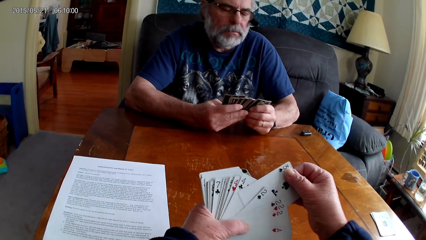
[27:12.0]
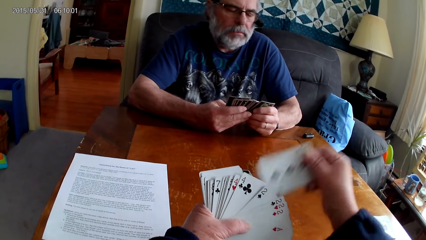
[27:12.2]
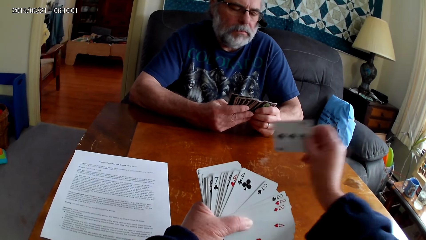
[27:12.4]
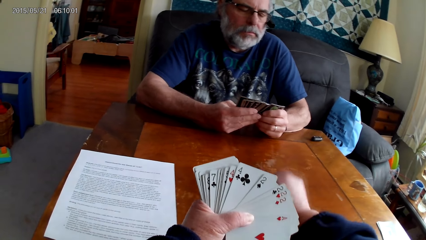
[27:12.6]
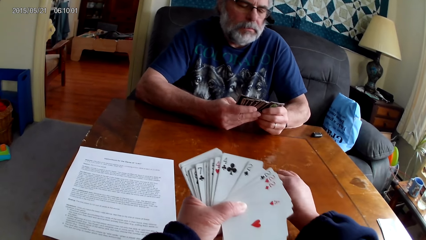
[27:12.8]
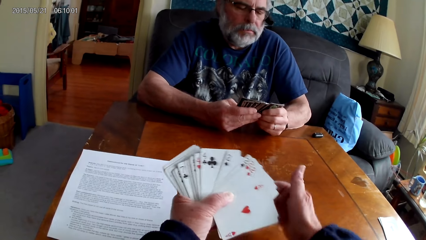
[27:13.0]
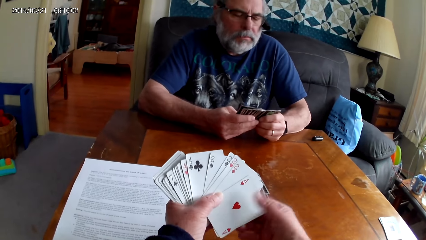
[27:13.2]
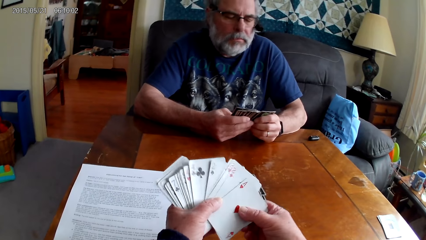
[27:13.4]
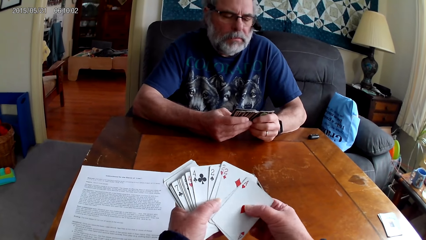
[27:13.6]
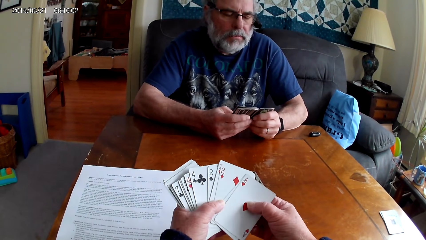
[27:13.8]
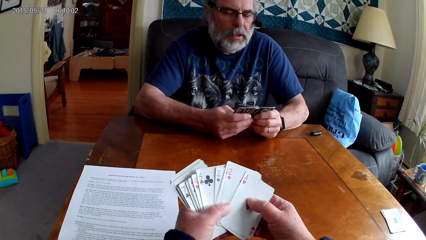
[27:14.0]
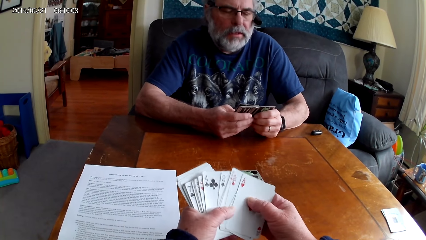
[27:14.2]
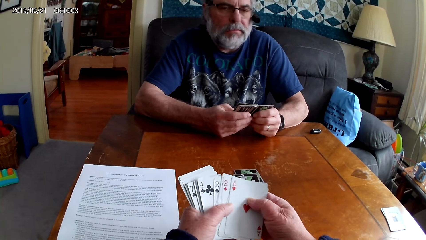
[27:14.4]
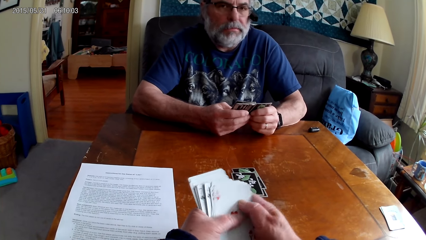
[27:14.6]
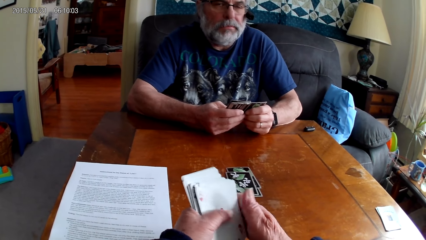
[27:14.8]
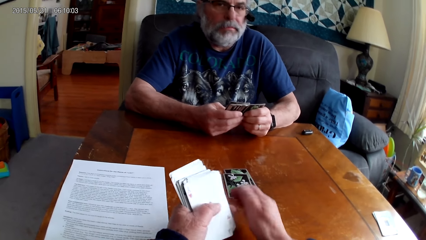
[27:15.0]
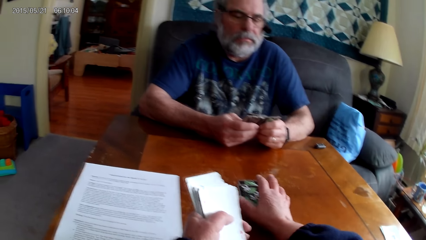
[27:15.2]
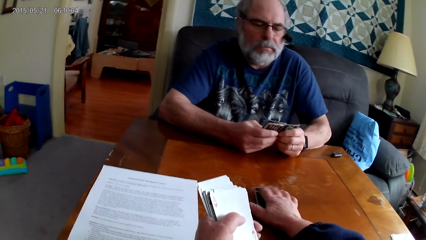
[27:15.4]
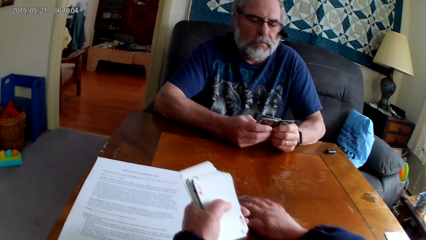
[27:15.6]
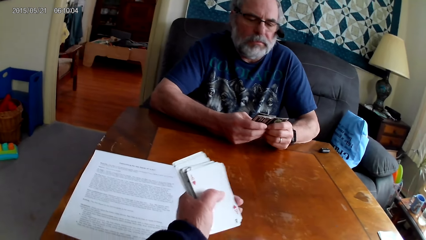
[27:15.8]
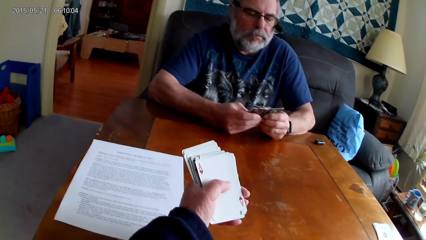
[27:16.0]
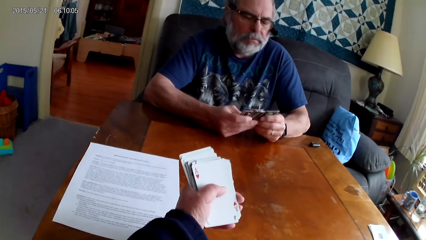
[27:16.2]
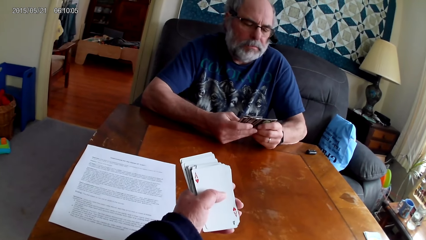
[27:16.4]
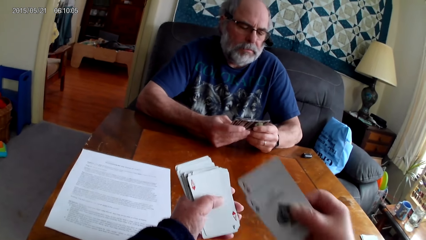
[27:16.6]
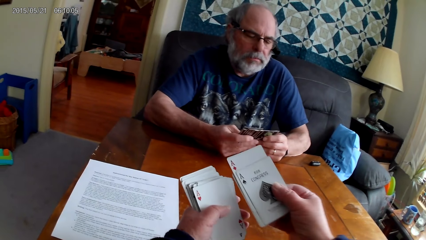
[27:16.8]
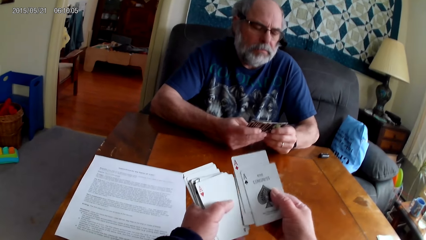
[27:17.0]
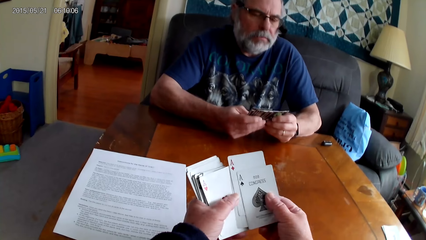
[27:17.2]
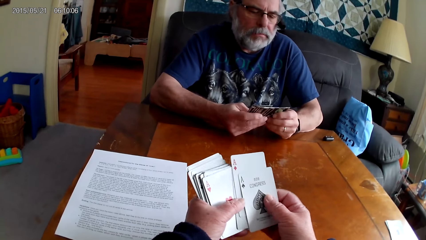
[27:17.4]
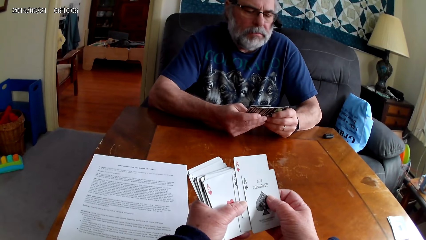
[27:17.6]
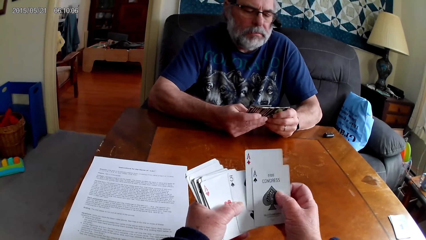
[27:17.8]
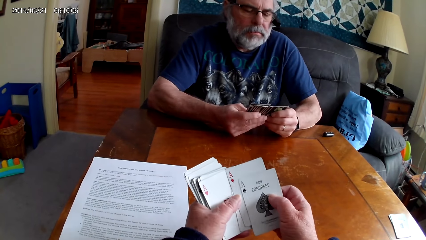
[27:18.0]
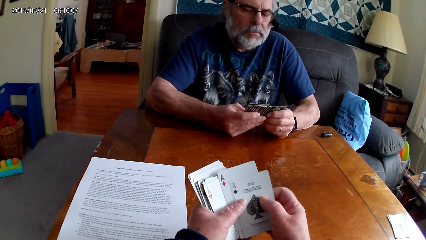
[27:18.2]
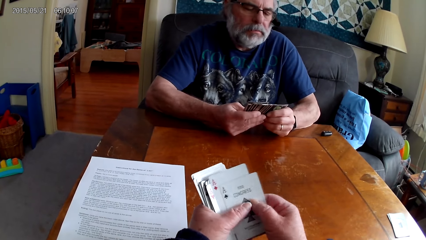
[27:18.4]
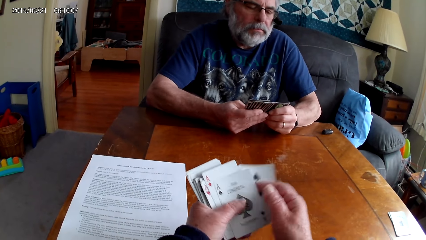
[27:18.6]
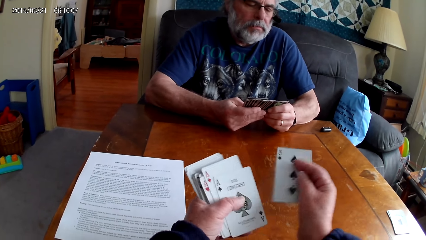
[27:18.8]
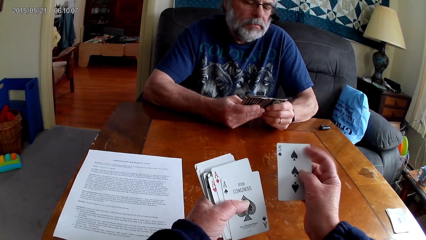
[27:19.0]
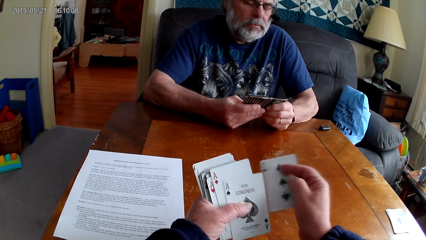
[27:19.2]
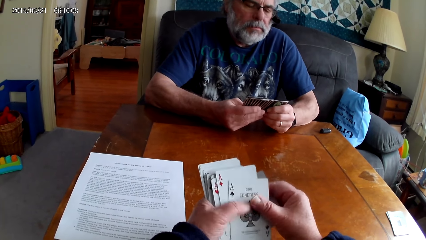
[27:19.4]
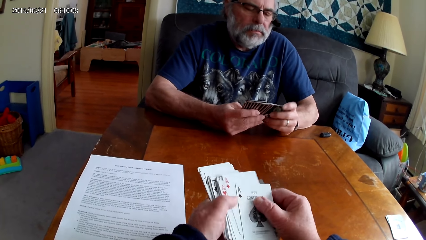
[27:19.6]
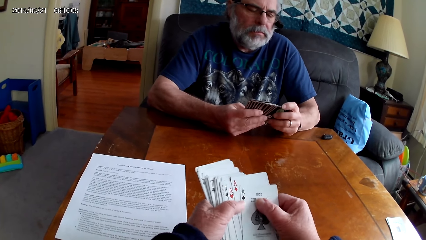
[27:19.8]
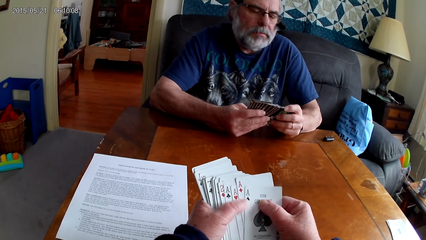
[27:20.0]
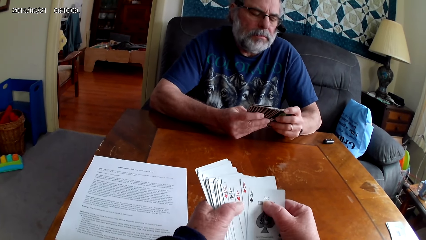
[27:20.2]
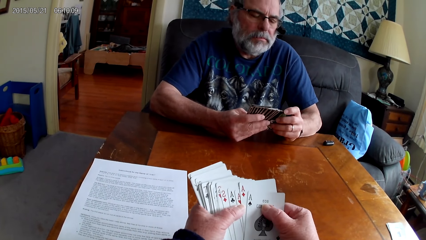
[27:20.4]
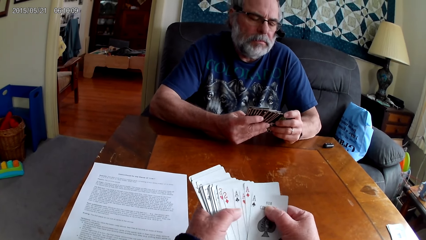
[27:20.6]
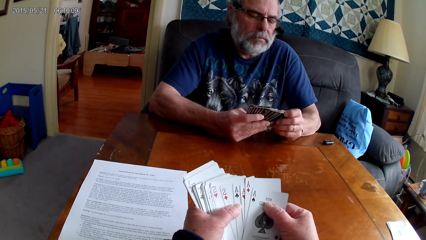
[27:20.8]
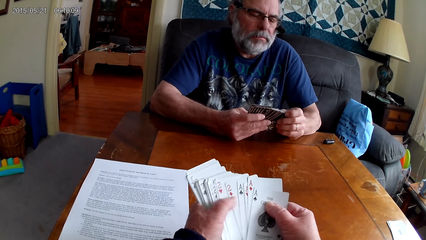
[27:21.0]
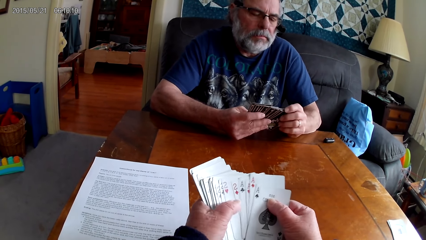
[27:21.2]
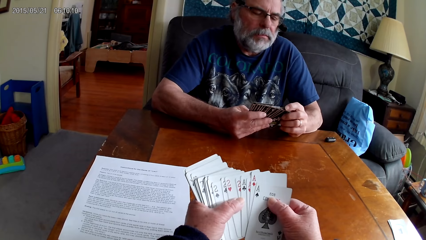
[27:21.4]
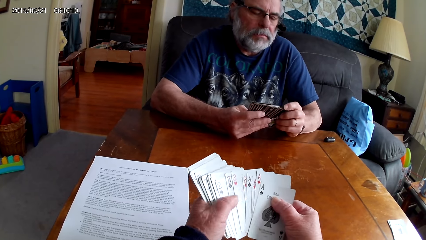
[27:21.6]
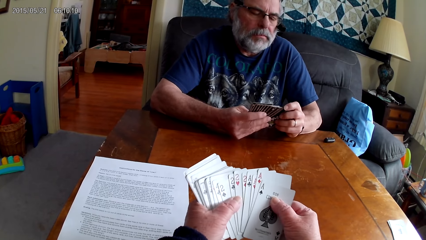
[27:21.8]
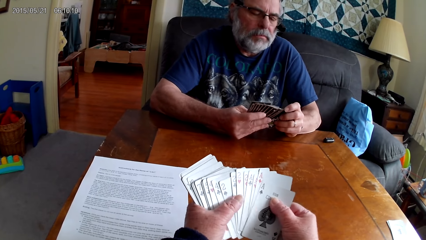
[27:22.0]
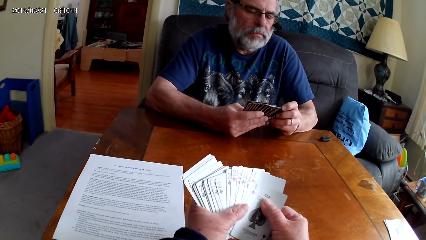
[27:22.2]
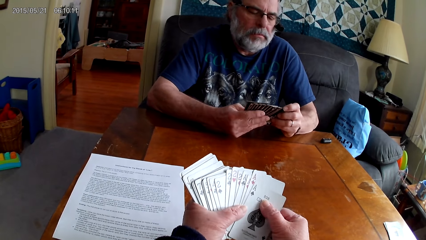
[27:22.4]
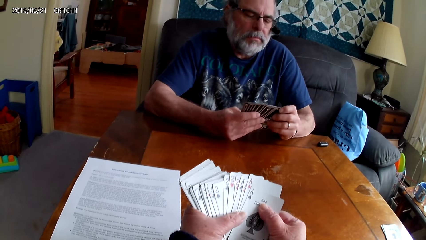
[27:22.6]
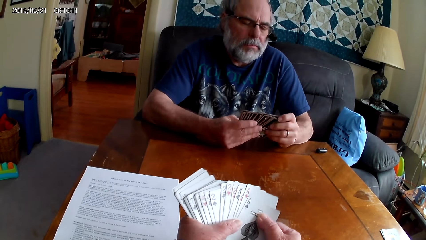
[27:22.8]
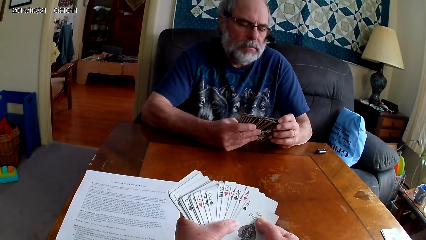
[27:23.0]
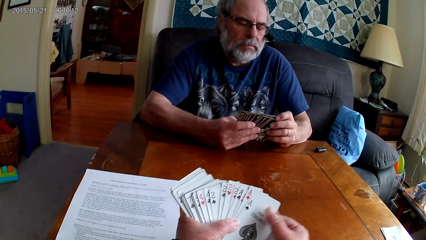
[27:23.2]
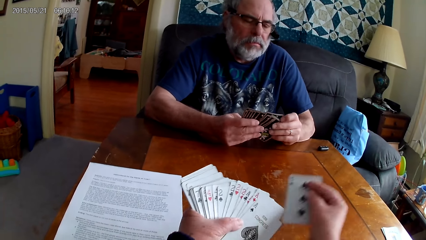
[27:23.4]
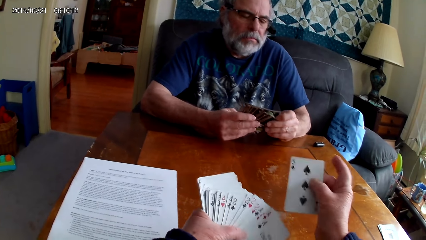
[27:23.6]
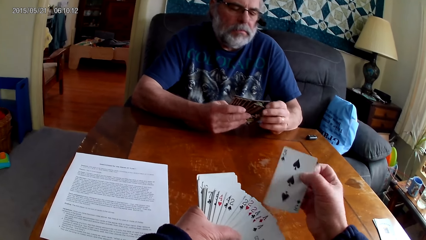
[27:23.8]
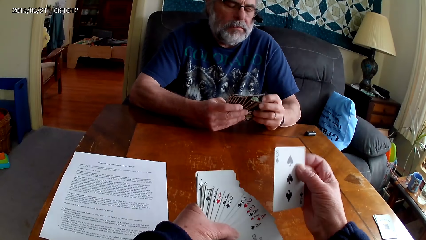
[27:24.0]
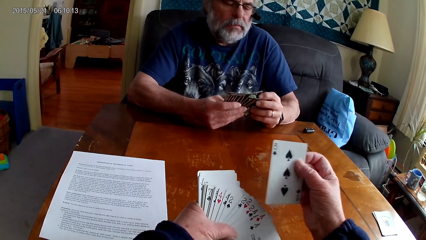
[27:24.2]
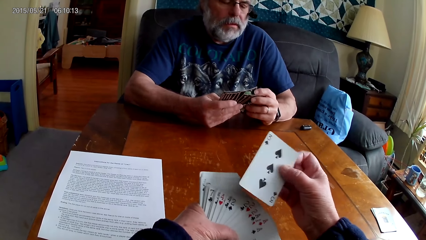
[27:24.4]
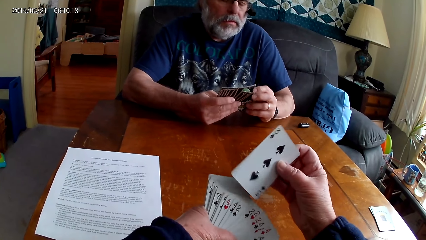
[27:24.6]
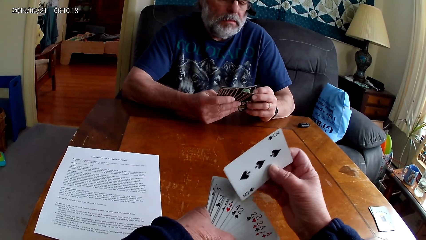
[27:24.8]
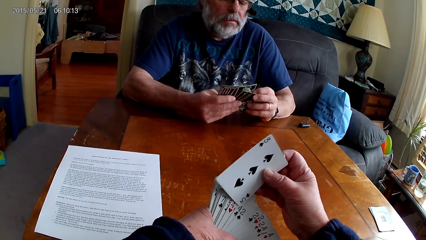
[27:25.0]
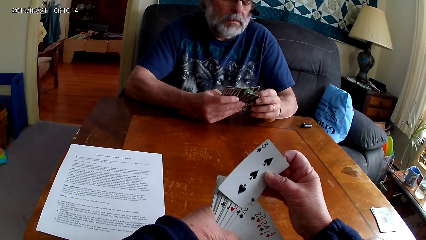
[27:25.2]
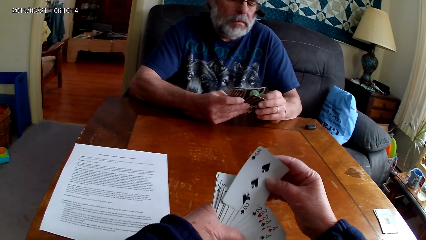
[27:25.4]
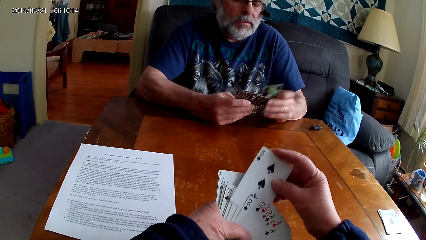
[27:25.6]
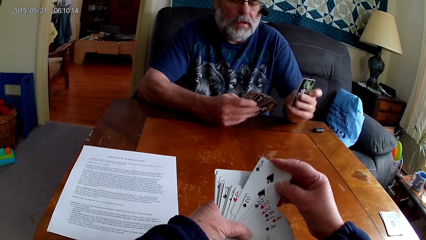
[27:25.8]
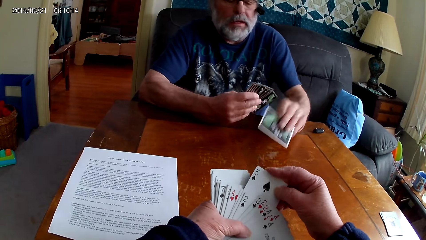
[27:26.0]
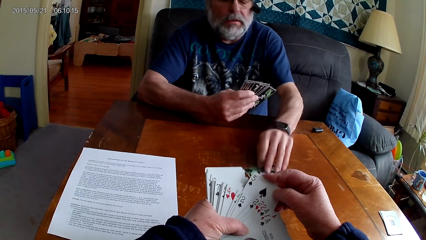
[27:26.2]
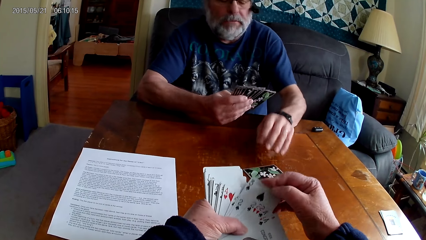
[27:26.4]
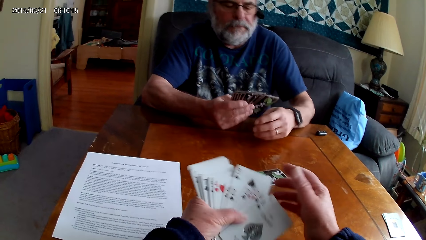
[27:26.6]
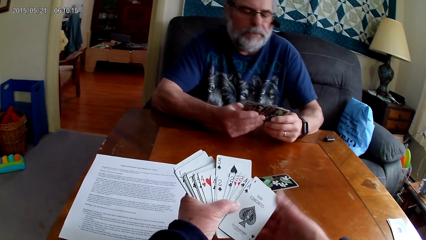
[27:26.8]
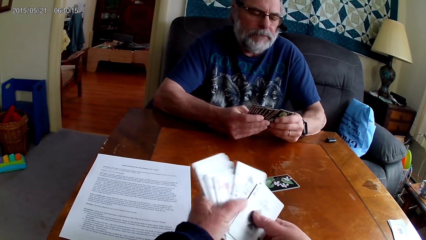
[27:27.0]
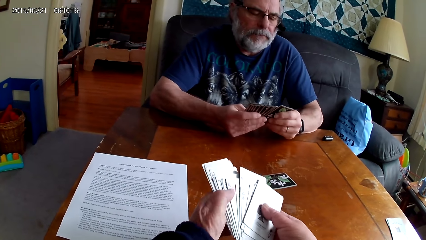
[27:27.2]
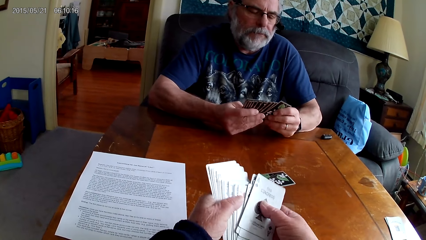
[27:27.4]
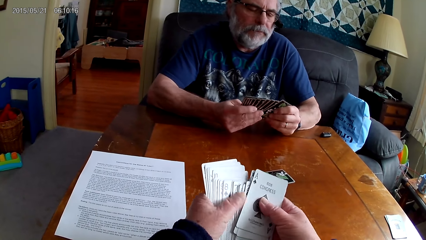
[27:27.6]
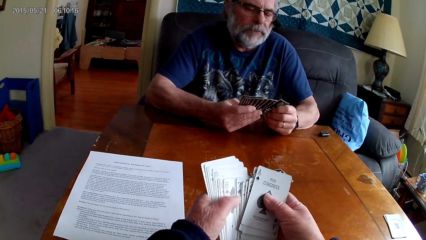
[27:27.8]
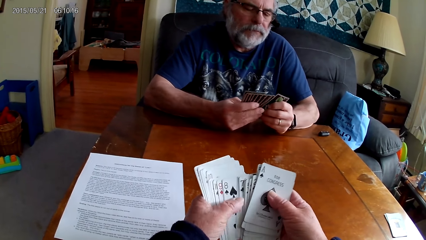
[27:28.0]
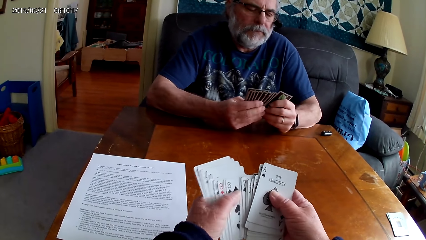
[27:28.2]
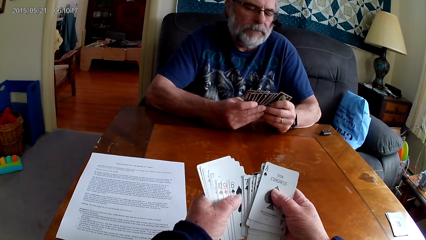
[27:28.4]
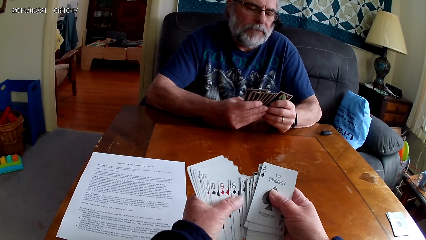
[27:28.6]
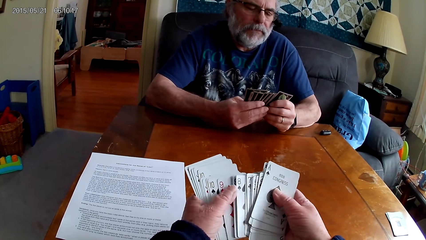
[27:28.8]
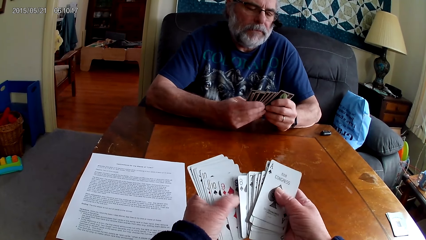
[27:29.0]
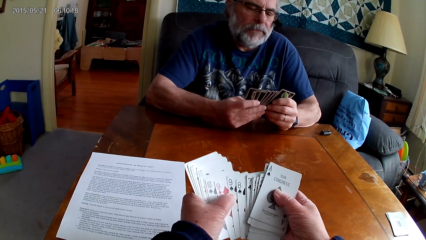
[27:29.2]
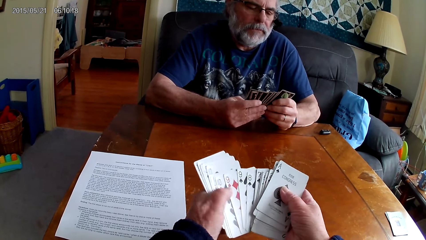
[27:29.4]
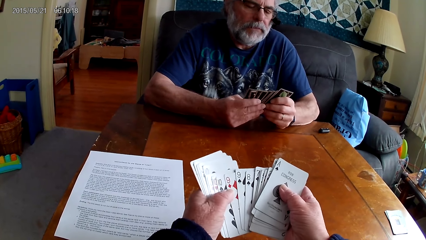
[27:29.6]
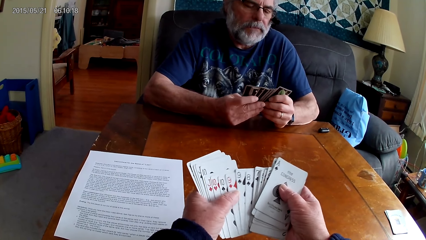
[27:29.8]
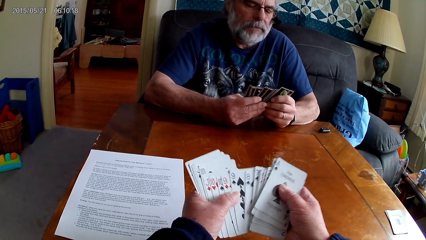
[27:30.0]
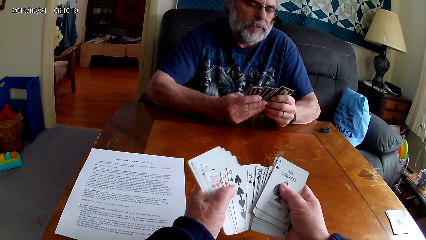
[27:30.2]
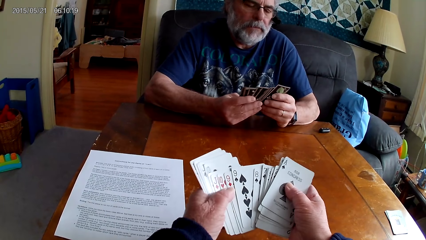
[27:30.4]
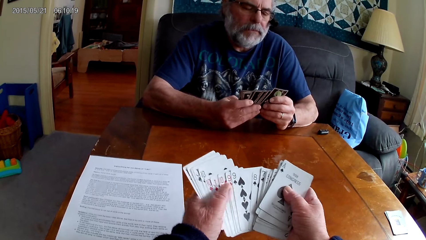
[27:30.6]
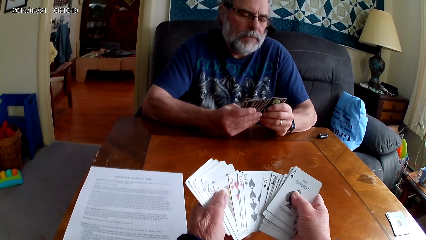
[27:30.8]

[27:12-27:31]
The camera wearer puts a card on the table. They pick poker cards from the table. They arrange cards. They put a card with the other cards. A person puts a card on the table. The camera wearer arranges cards.
